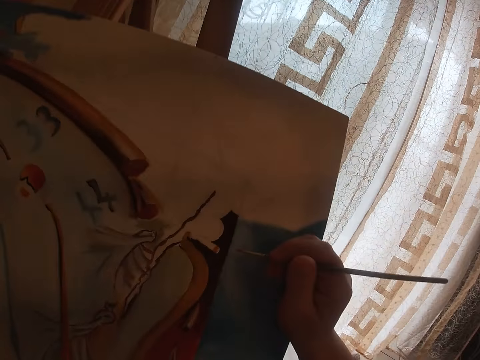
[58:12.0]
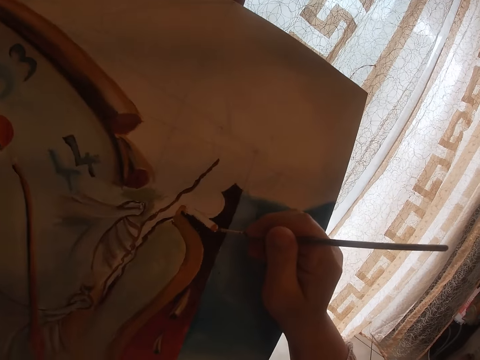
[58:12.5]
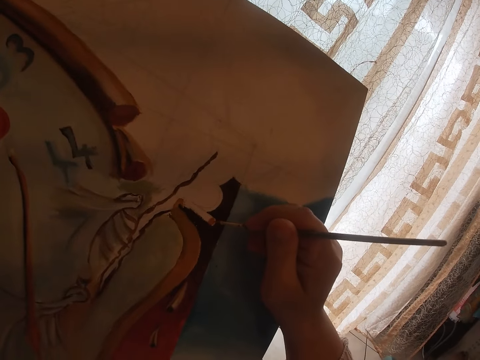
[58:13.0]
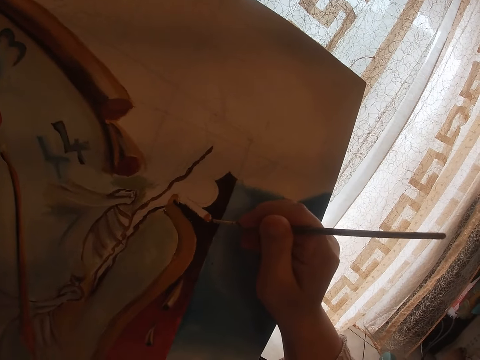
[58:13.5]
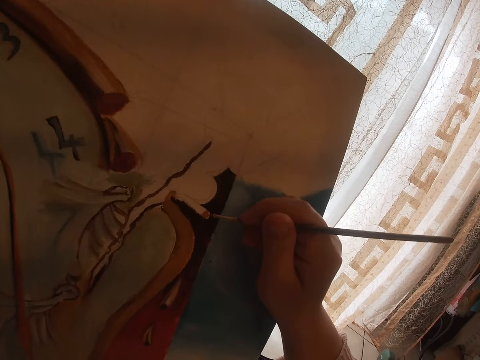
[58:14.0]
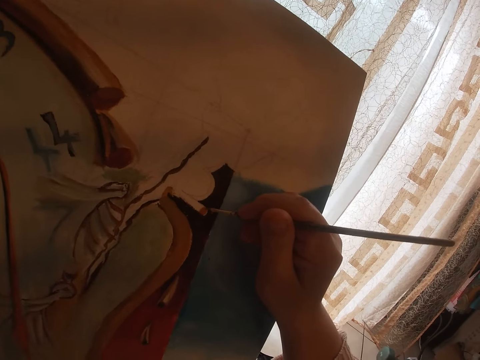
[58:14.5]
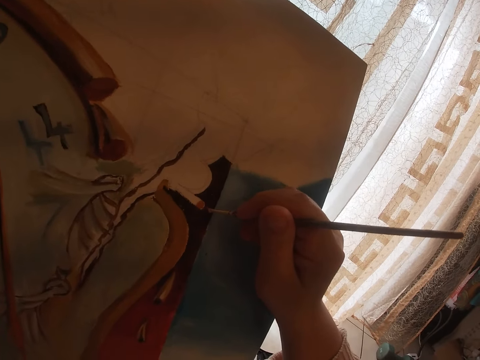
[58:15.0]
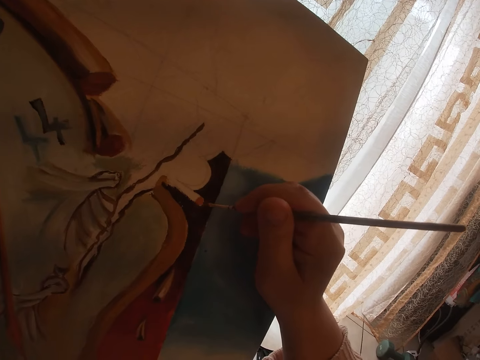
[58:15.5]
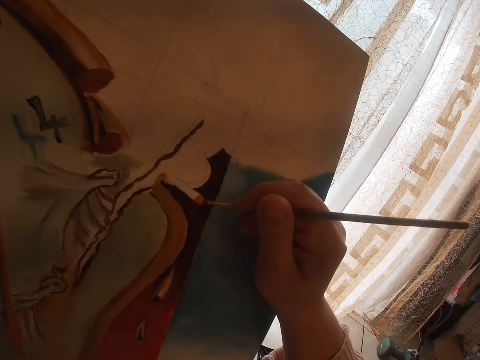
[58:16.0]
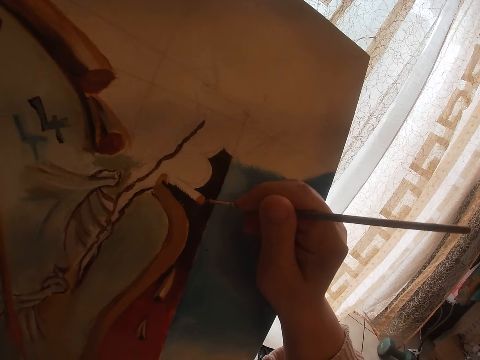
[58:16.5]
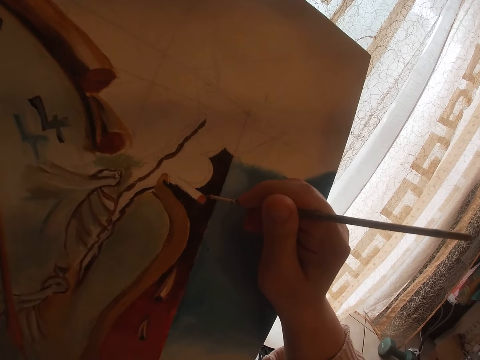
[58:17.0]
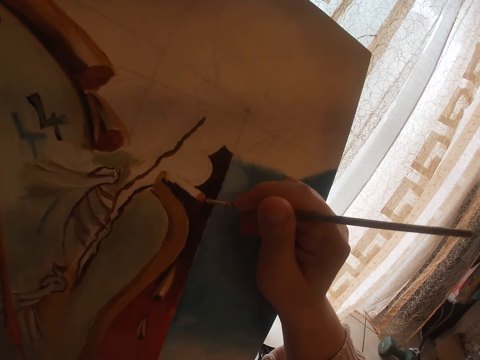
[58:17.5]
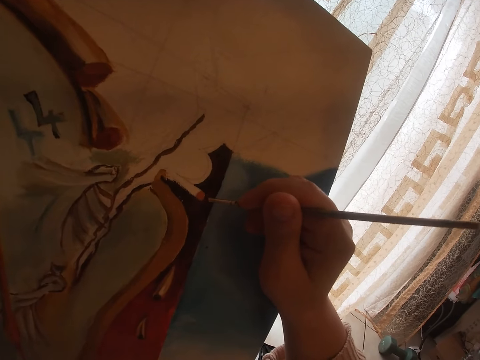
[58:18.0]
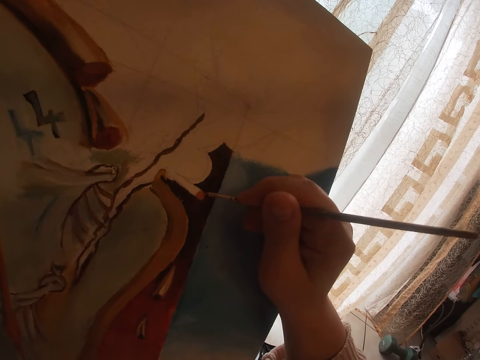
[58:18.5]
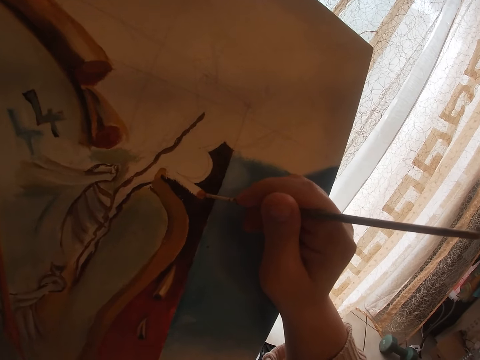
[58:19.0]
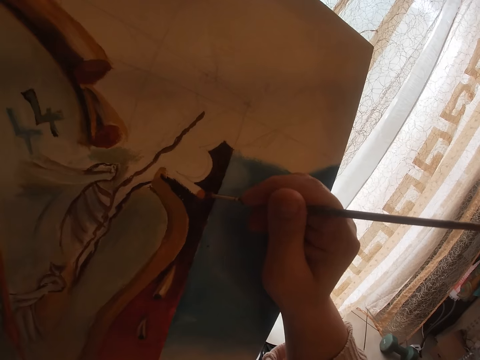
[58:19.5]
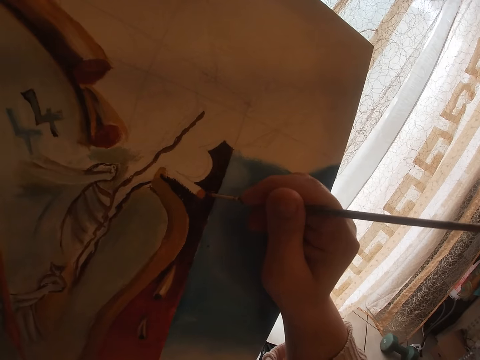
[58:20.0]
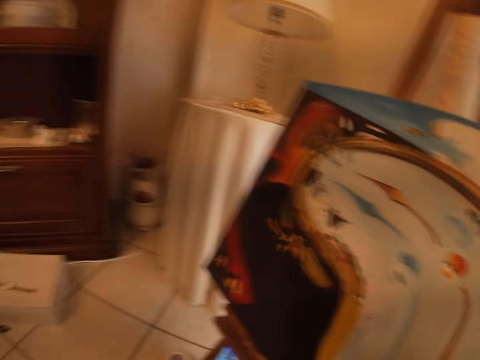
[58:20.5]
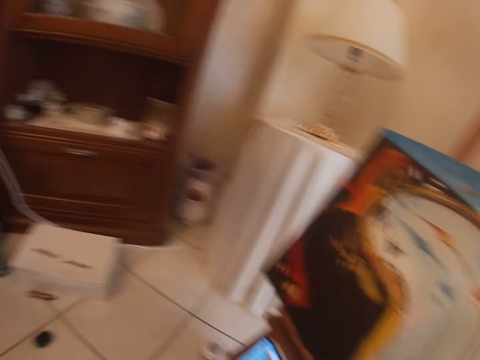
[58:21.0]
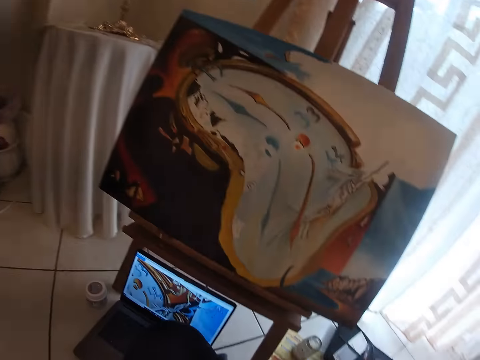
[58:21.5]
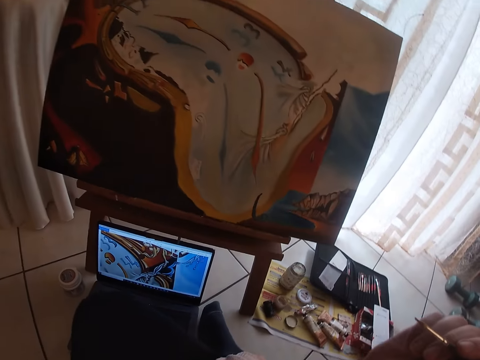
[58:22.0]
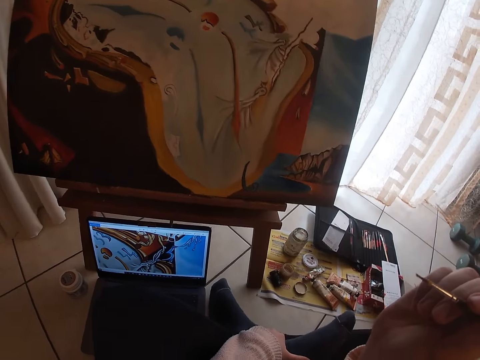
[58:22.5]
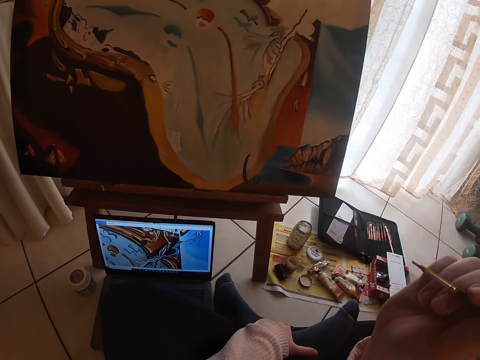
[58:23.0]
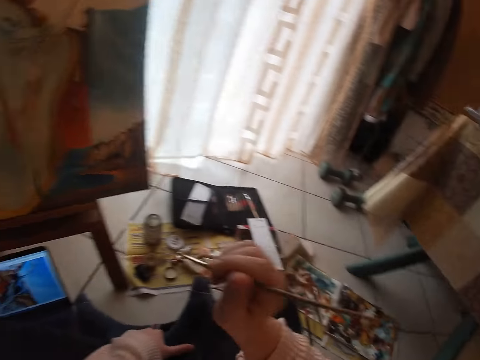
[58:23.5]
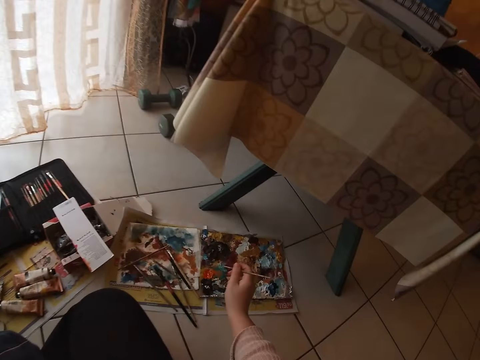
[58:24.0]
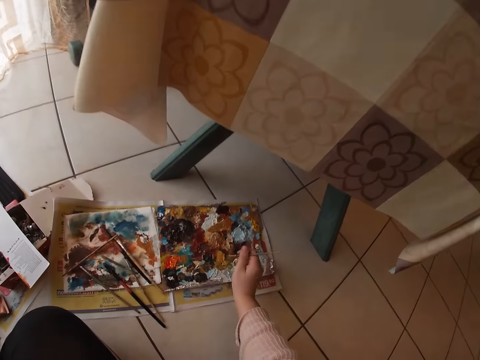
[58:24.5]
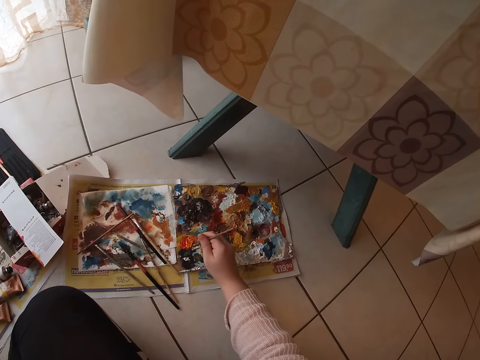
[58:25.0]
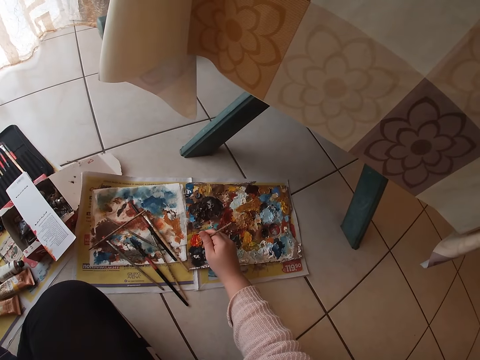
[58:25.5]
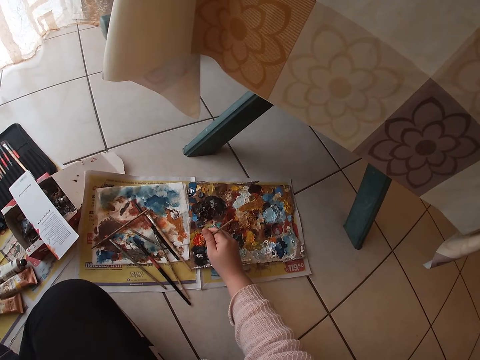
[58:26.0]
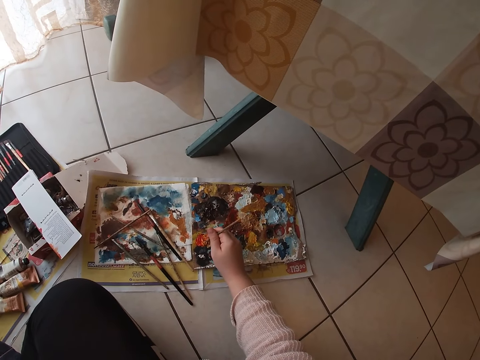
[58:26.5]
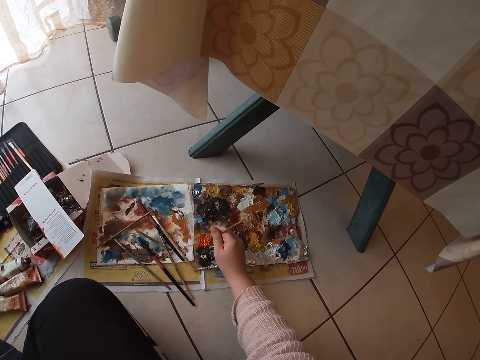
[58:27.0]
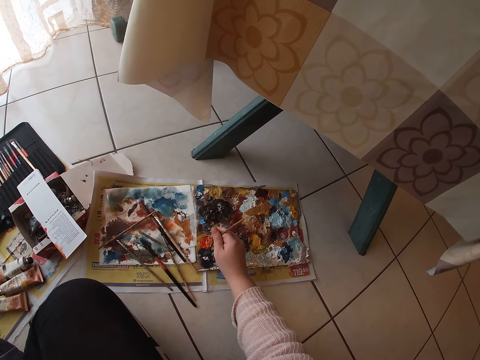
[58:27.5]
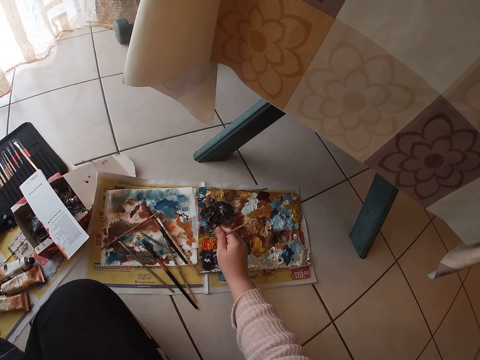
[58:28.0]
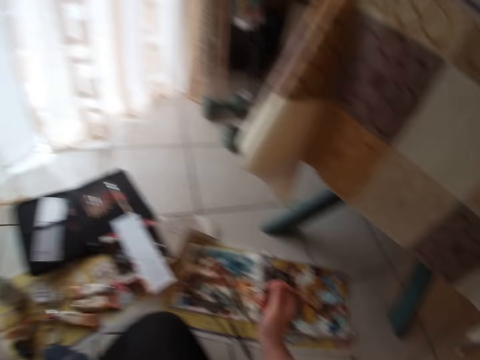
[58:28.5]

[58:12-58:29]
The camera wearer paints on the canvas with the green brush in his right hand. He looks around. He holds the yellow brush with his right hand. He touches the paint on the palette with the green brush.

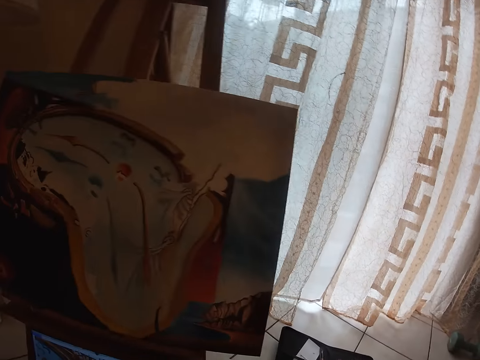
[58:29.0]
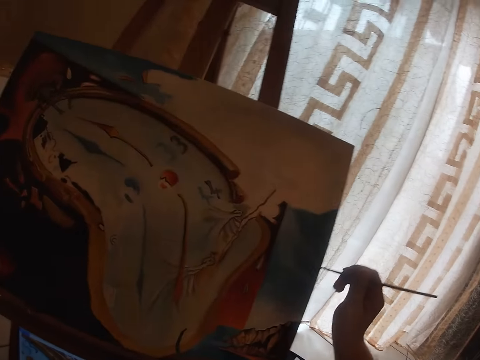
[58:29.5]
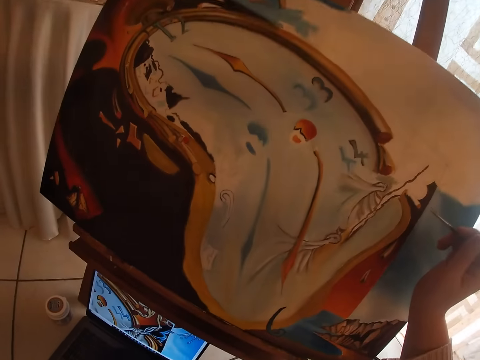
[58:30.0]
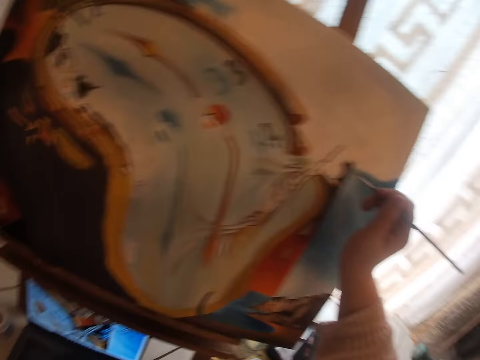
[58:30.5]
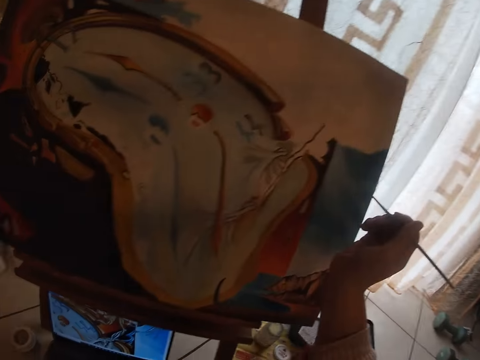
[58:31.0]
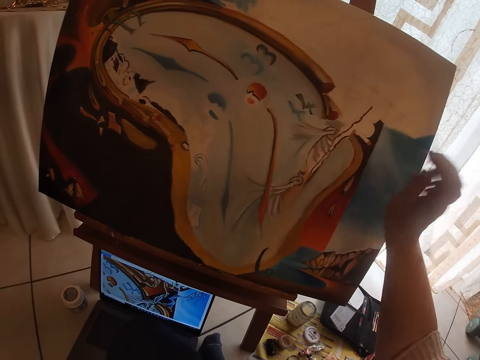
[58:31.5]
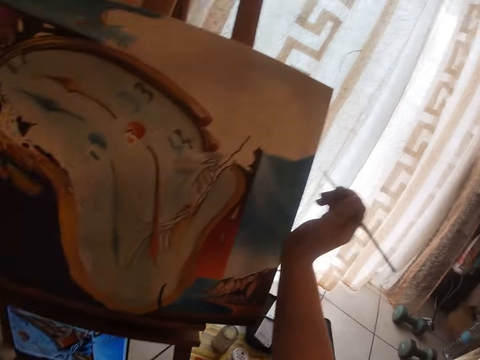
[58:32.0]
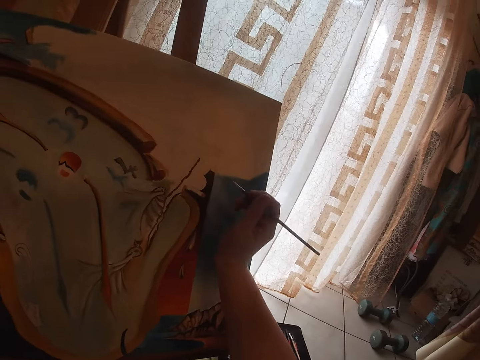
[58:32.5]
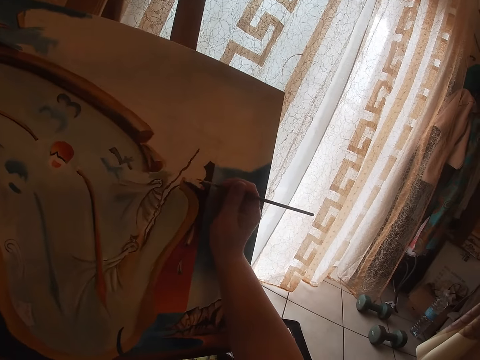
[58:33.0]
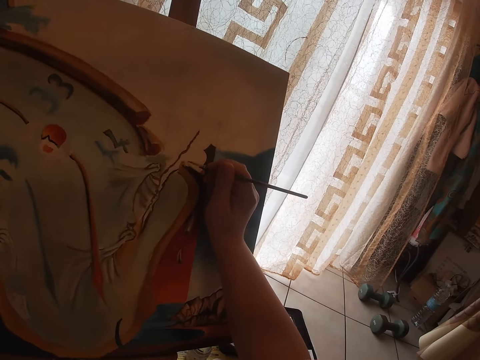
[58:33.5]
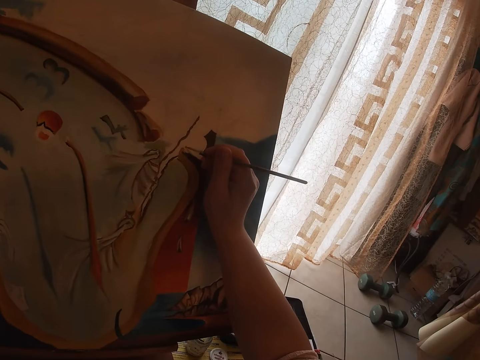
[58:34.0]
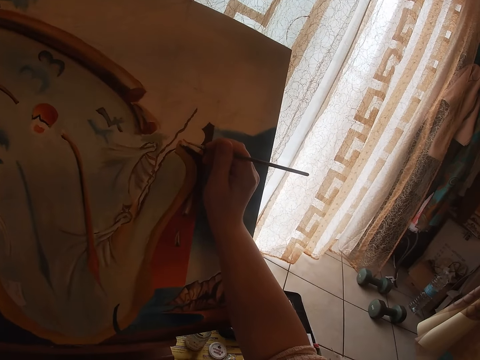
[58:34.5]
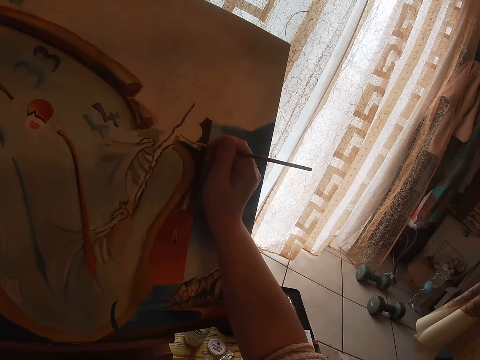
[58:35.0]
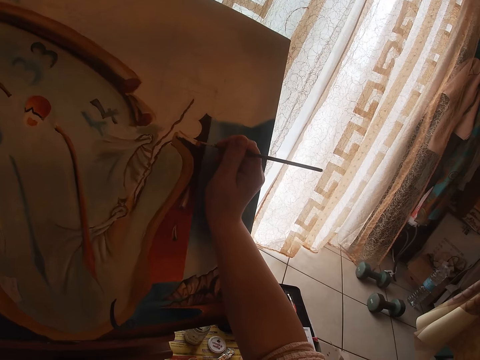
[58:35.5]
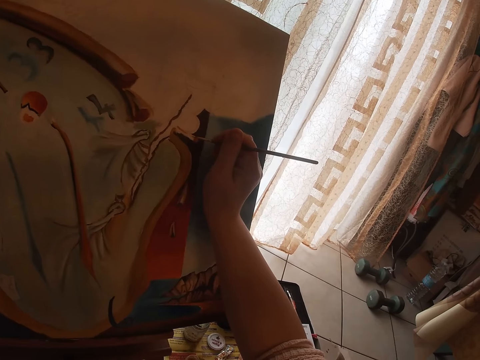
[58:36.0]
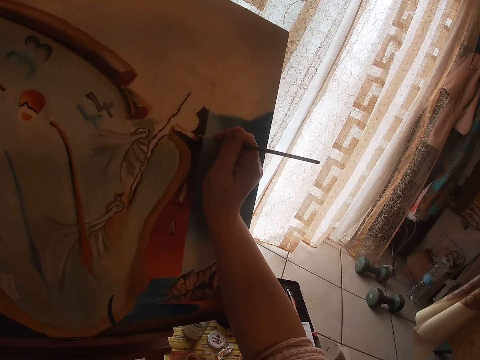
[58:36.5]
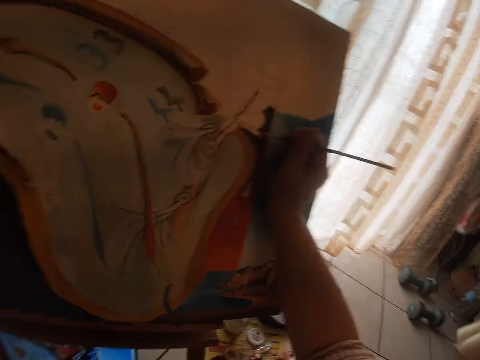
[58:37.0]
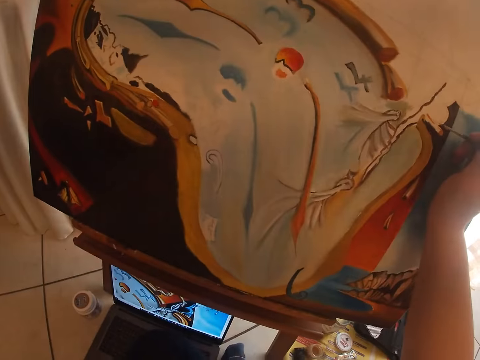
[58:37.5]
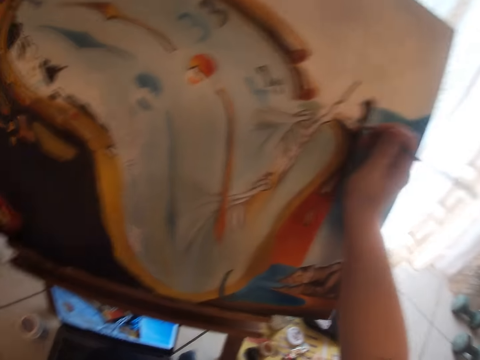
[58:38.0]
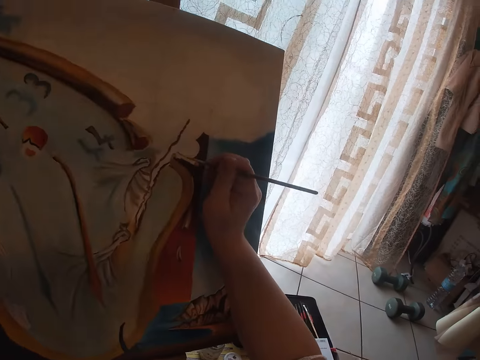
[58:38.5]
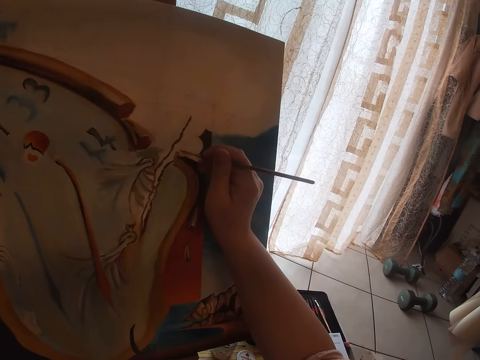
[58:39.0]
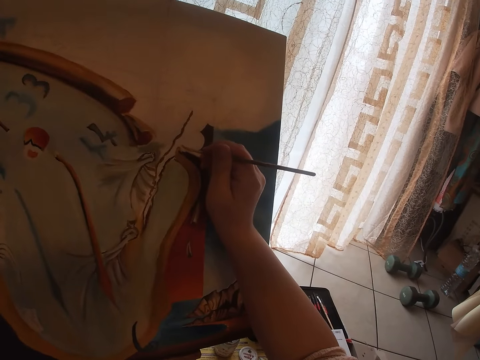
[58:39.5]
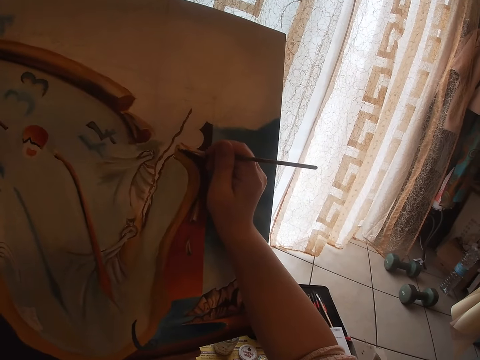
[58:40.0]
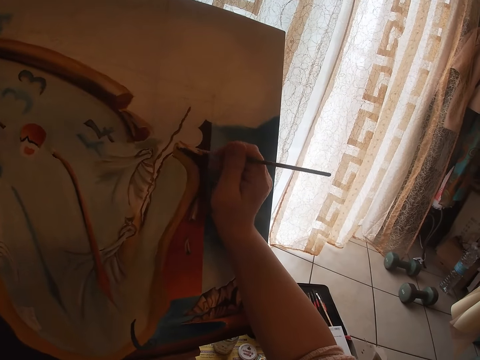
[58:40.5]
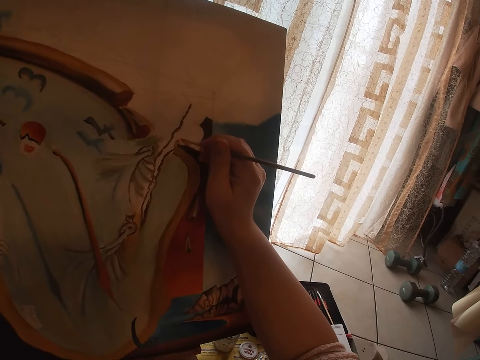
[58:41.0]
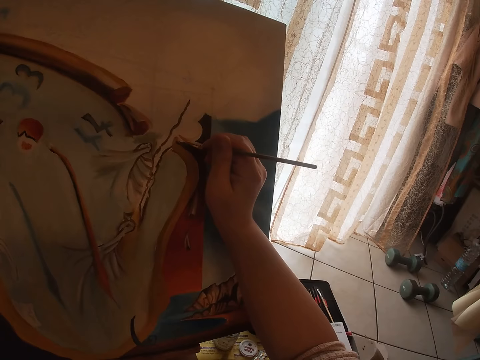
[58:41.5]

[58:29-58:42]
The camera wearer paints on the canvas with the green brush in his right hand.
